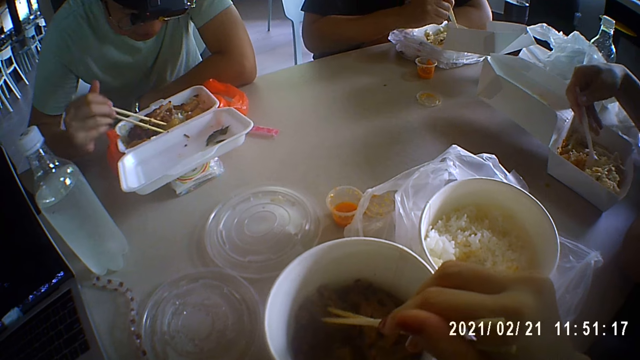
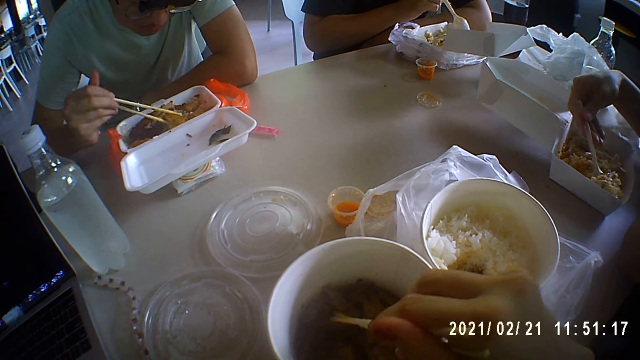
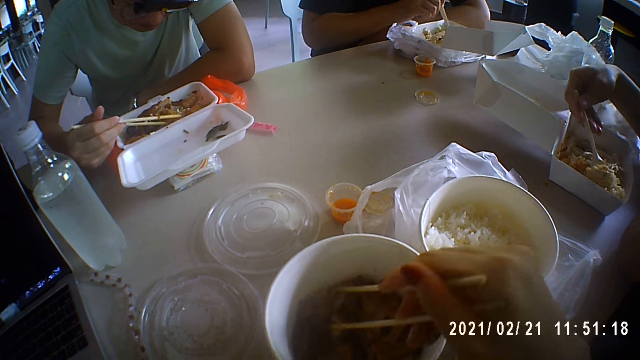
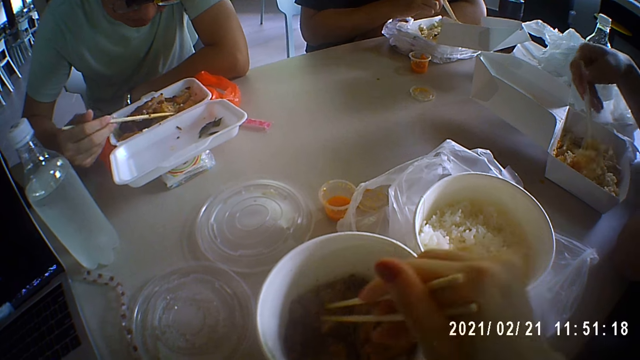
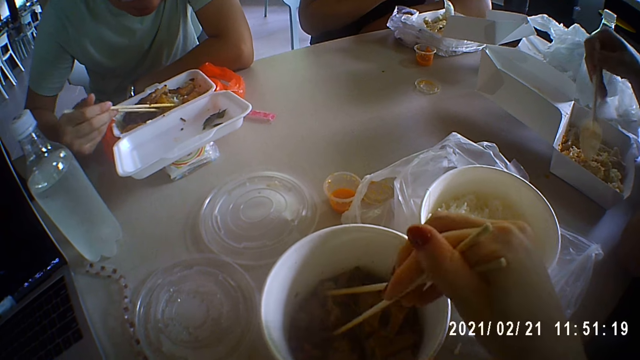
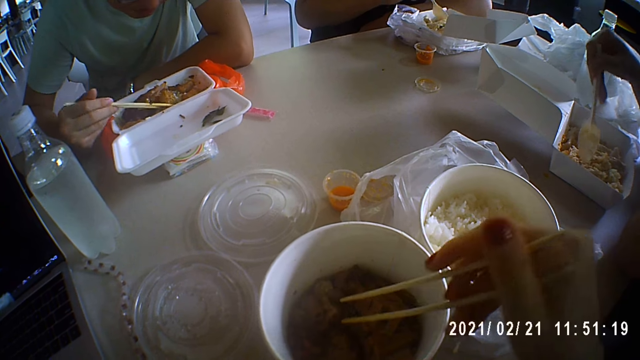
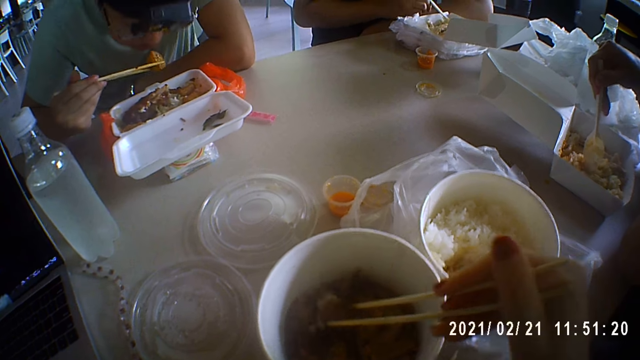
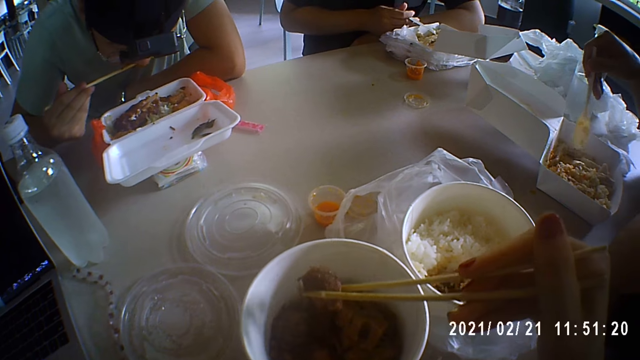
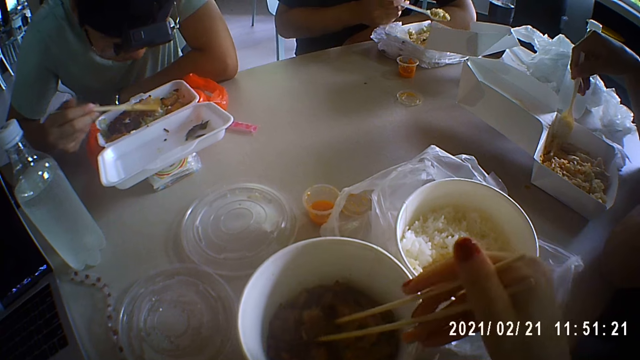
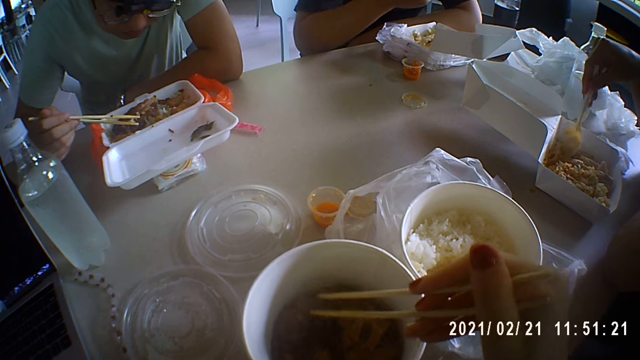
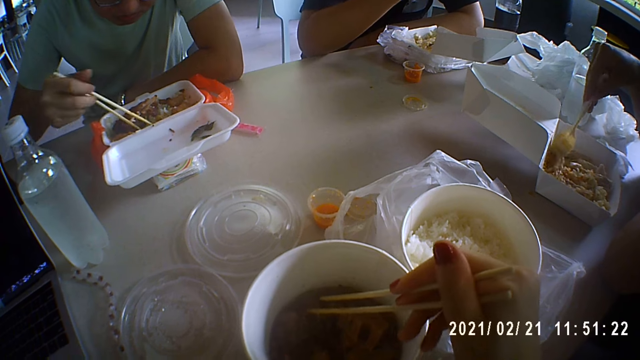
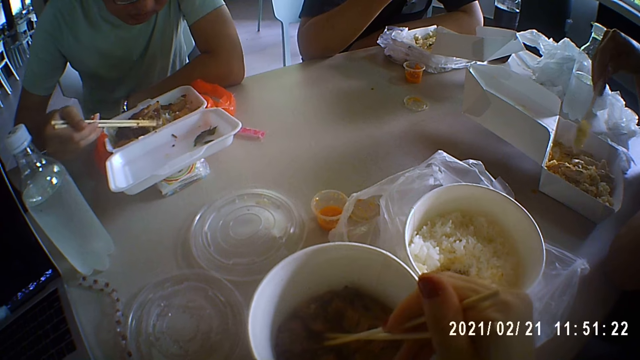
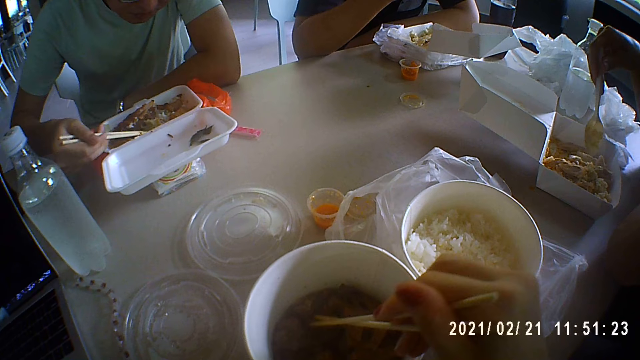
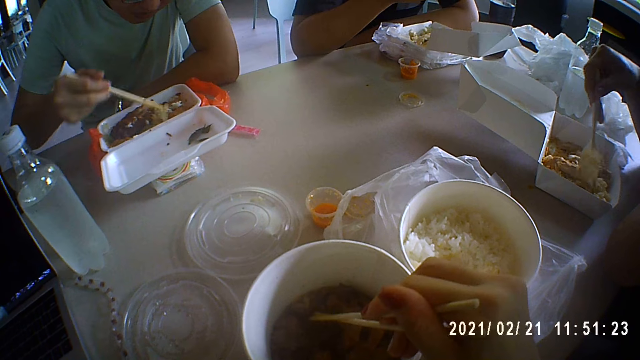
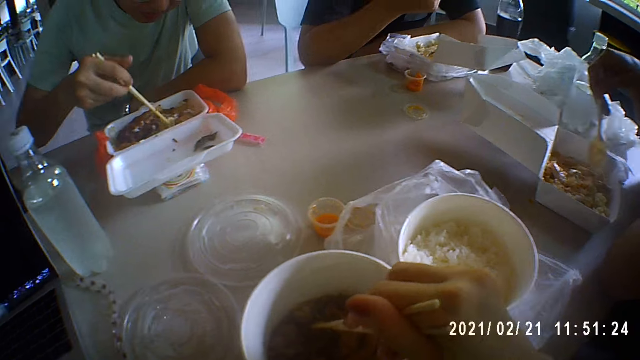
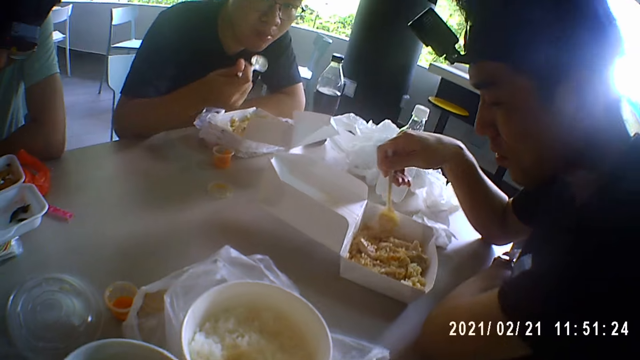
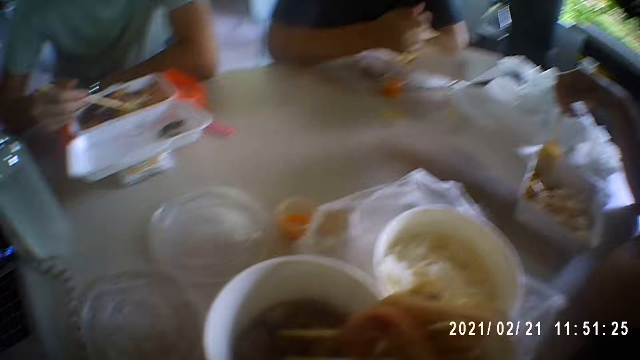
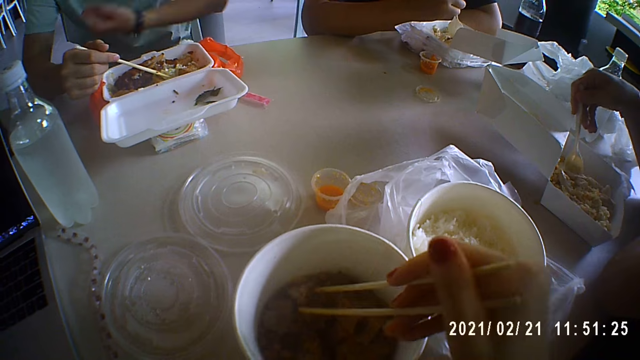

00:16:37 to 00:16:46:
A man pours the rice into the plate with the spoon in his right hand and stirs the rice in the plate with the spoon in his right hand. Another man scoops rice from the plate with the spoon in his right hand. A third man puts the meat in his mouth with the chopsticks in his right hand. The camera wearer picks meat from the plate with the chopsticks in her right hand. She drops the meat in the plate with the chopsticks in her right hand. The third man drops meat in the plate with the chopsticks in his right hand. The second man puts the rice in his mouth with the spoon in his right hand. The third man stirs rice in the plate with the chopsticks in his right hand.

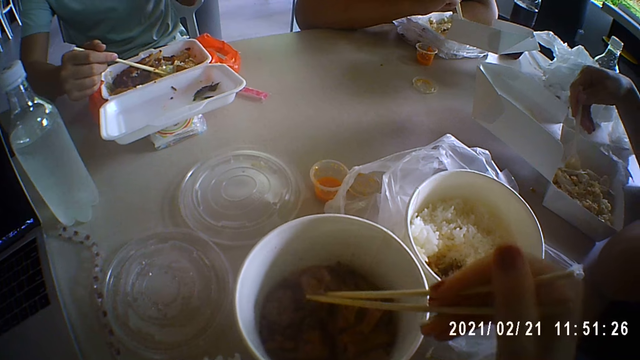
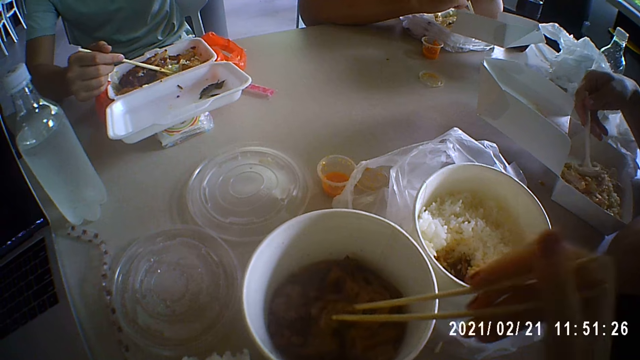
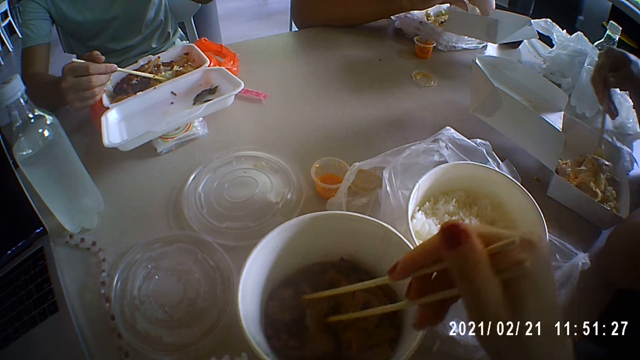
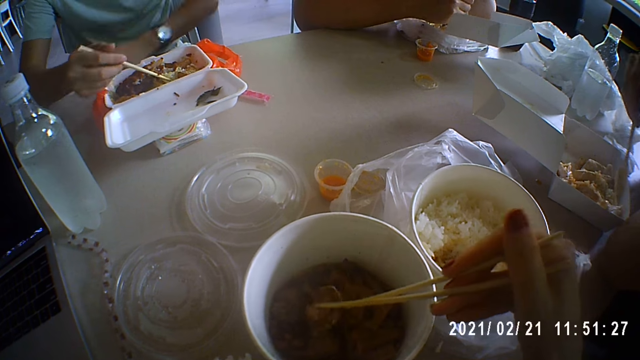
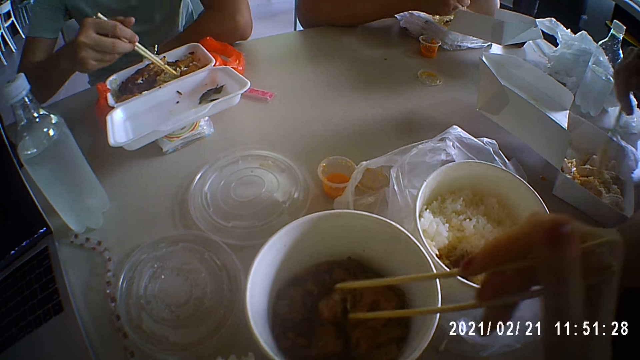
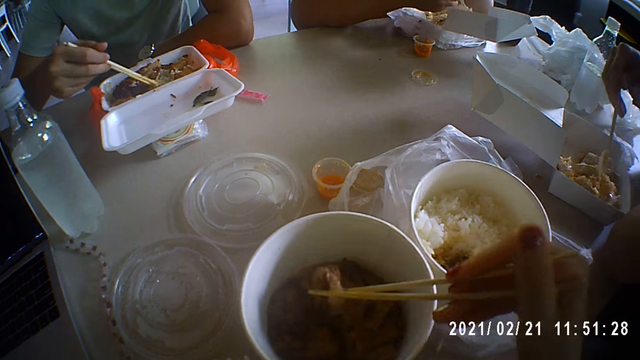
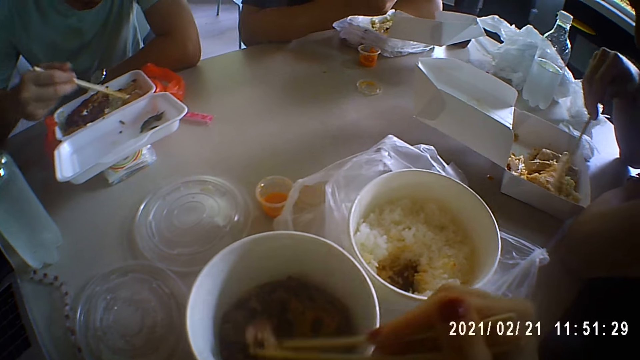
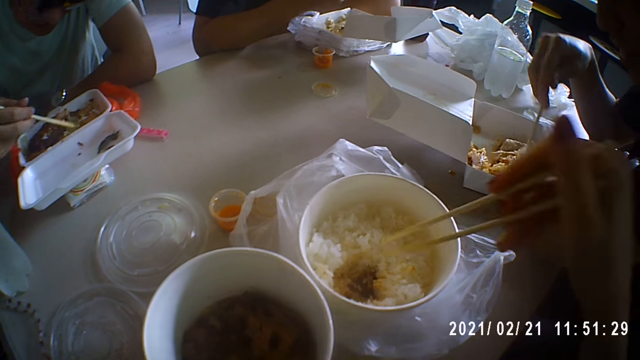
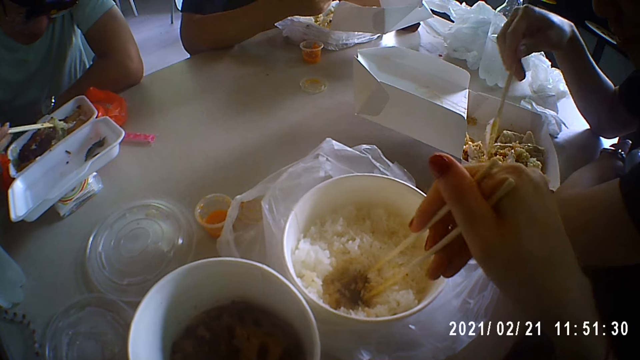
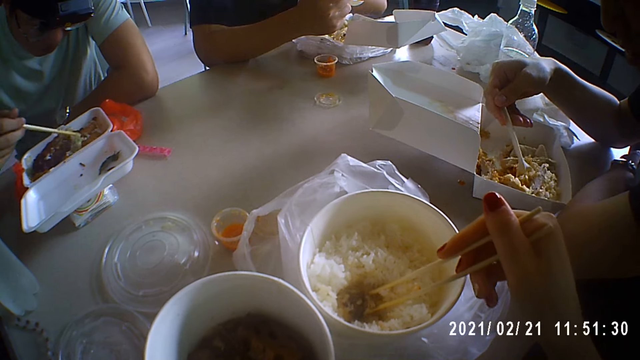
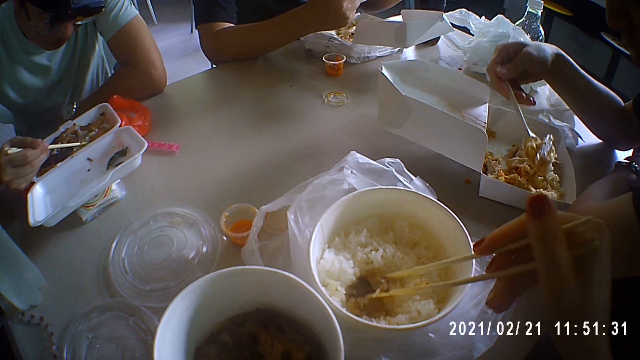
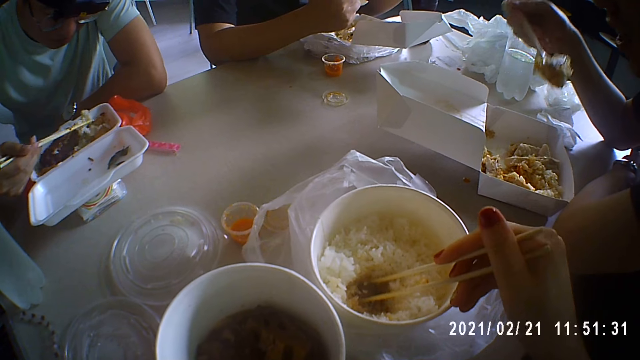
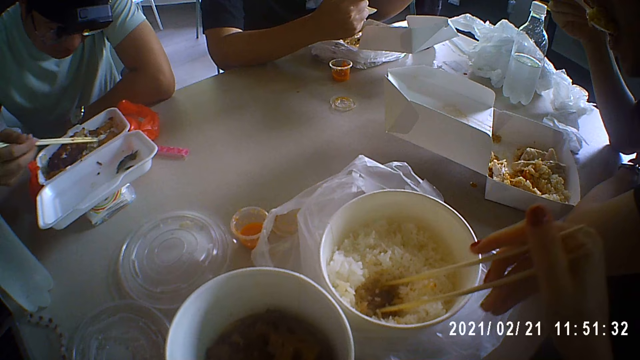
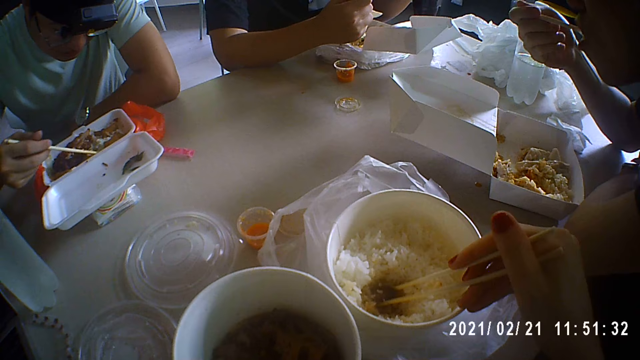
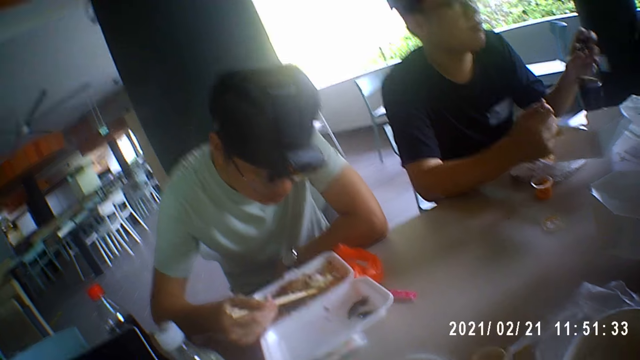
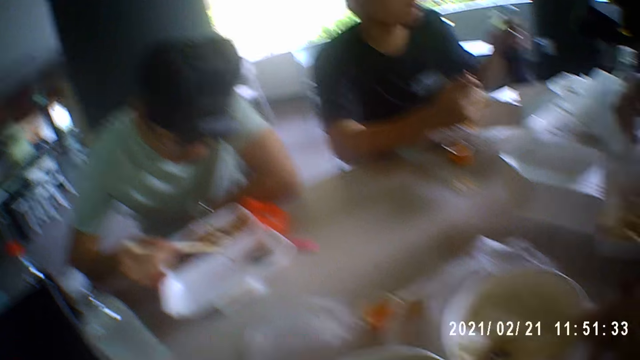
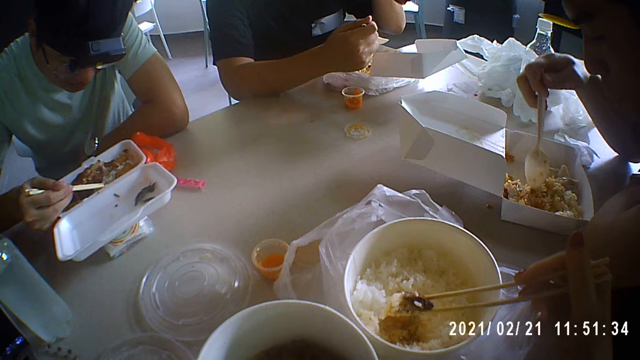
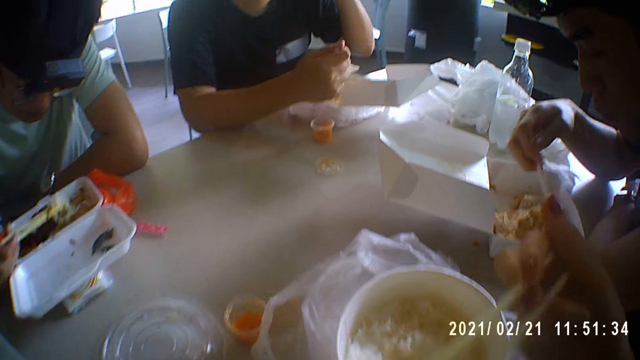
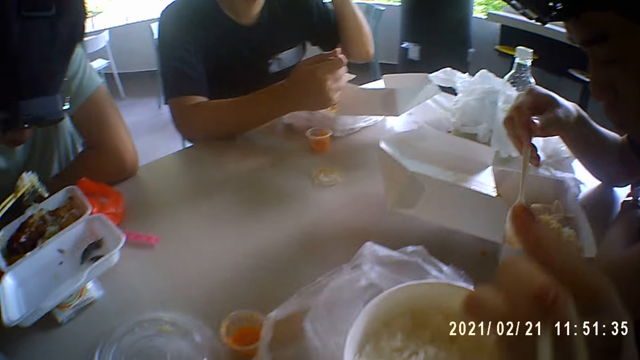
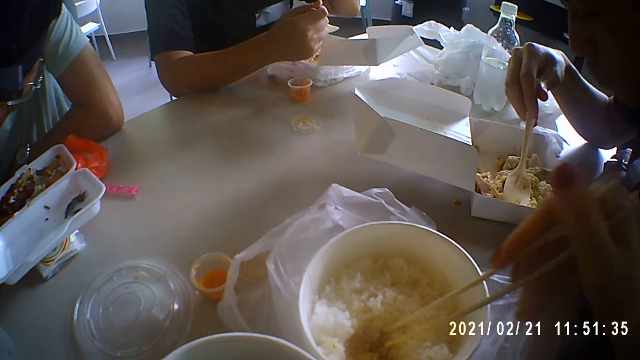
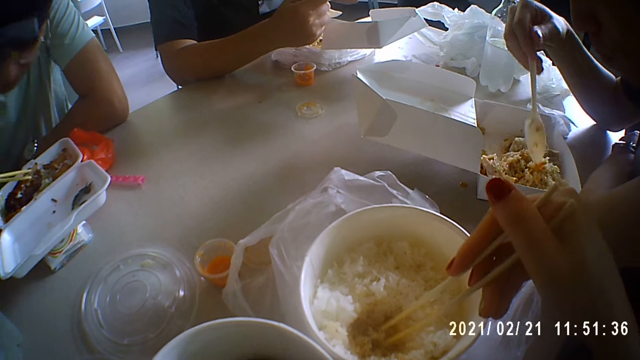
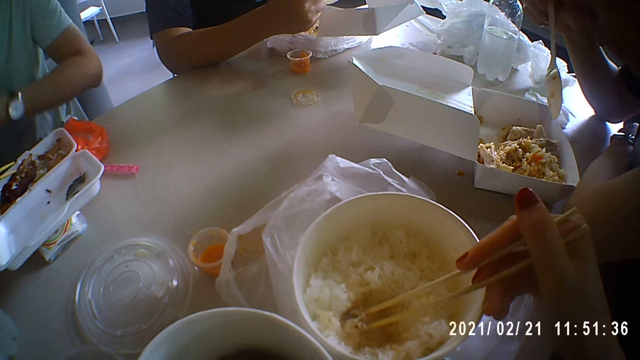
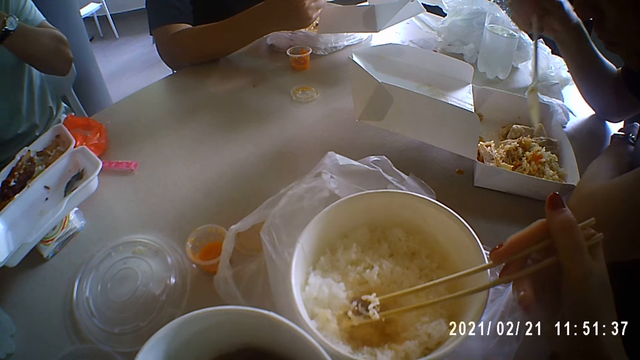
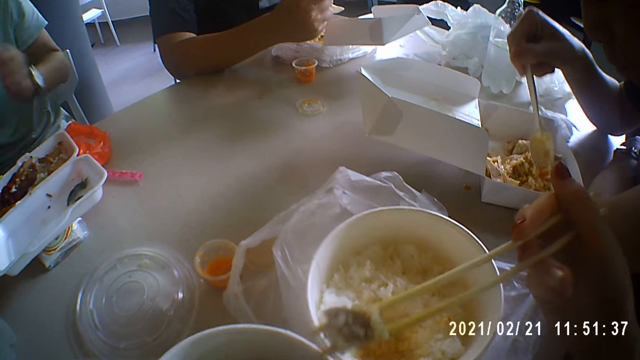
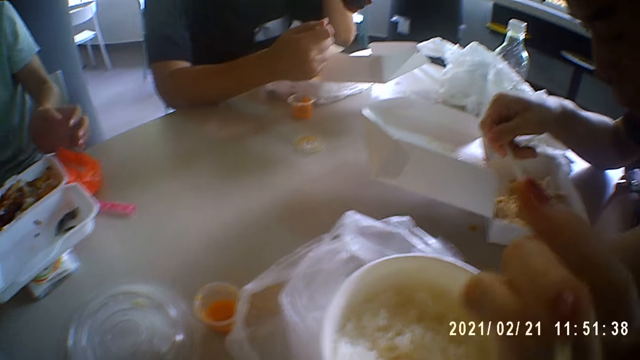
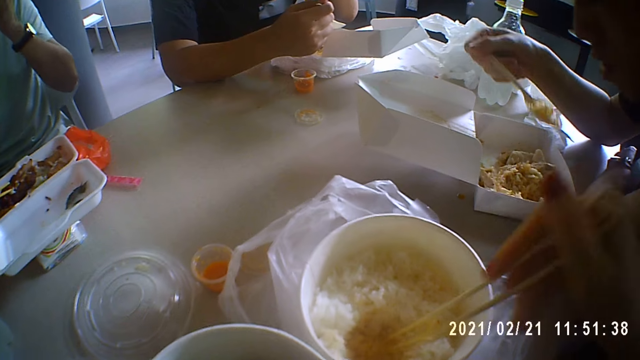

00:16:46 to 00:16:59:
The camera wearer picks meat from the plate with the chopsticks in her right hand. A man scoops rice from the plate with the spoon in his right hand. The camera wearer drops the meat in the plate with the chopsticks in her right hand. She picks meat from the plate with the chopsticks in her right hand. She drops the meat in the plate with the chopsticks in her right hand. She picks meat from the plate with the chopsticks in her right hand. She drops the meat in the plate with the chopsticks in her right hand. She picks meat from the plate with the chopsticks in her right hand. She eats the food on the table. A person eats the food on the table. Another person eats the food on the table. Another man scoops rice and meat from the plate with the spoon in his right hand. The first man holds the bottle of cola on the table with his left hand. The second man puts the rice and meat in his mouth with the spoon in his right hand. The camera wearer talks to the other person. The first man picks the bottle of cola from the table with his left hand. The second man stirs the rice in the plate with the spoon in his right hand. The first man drinks from the bottle of cola in his left hand. A third man scoops rice from the plate with the chopsticks in his right hand. The camera wearer puts the meat in her mouth with the chopsticks in her right hand. The third man puts the rice in his mouth with the chopsticks in his right hand. The camera wearer scoops some rice and sauce from the plate with the chopsticks in her right hand. The second man scoops rice from the plate with the spoon in his right hand. The camera wearer puts the rice and sauce in her mouth with the chopsticks in her right hand. The second man puts the rice in his mouth with the spoon in his right hand.
